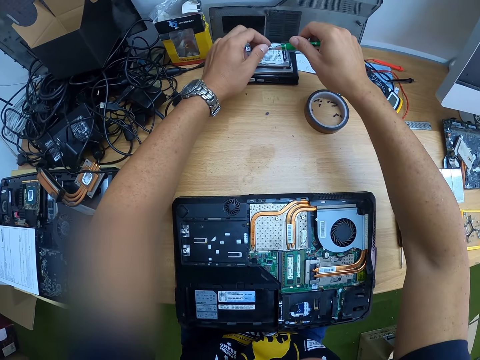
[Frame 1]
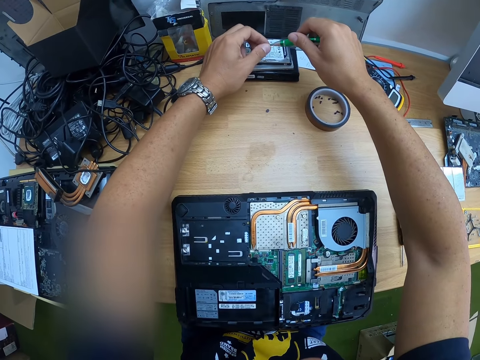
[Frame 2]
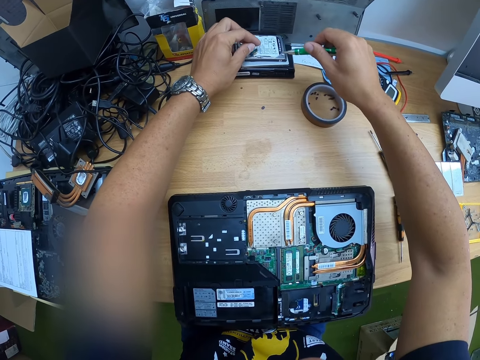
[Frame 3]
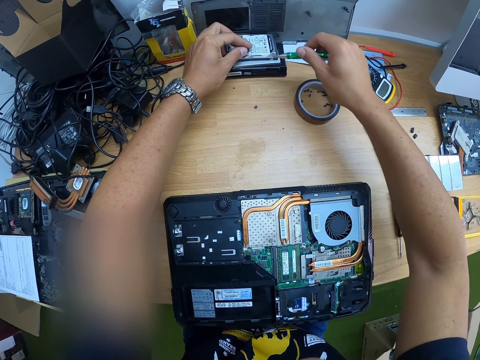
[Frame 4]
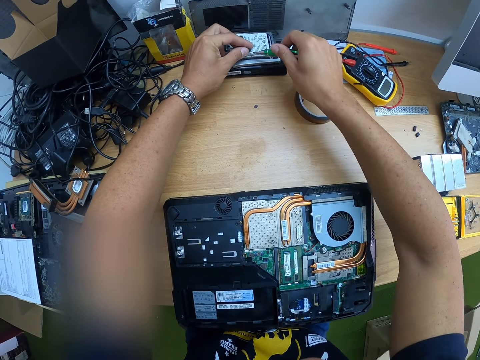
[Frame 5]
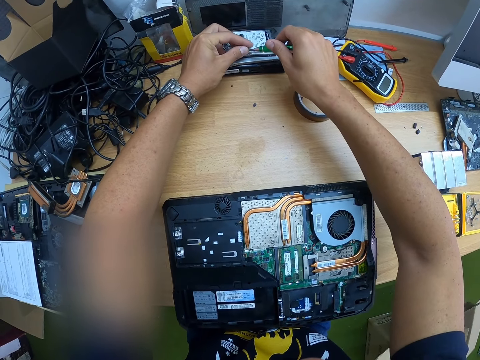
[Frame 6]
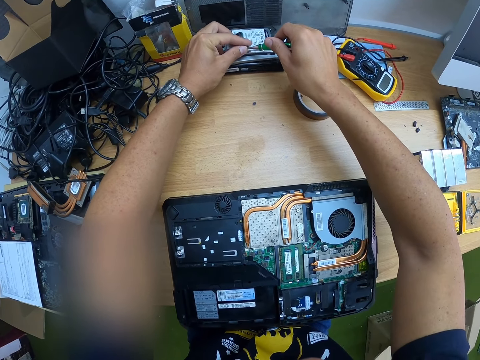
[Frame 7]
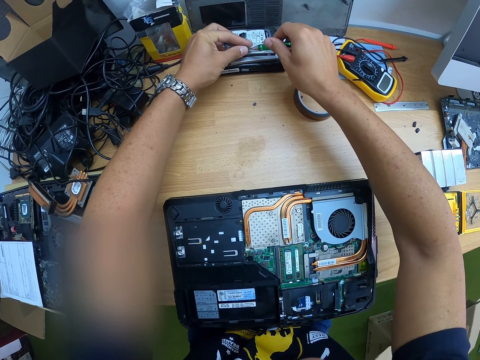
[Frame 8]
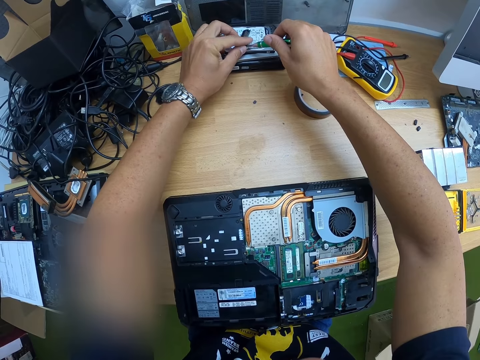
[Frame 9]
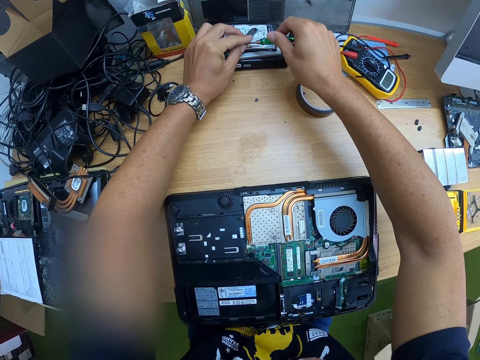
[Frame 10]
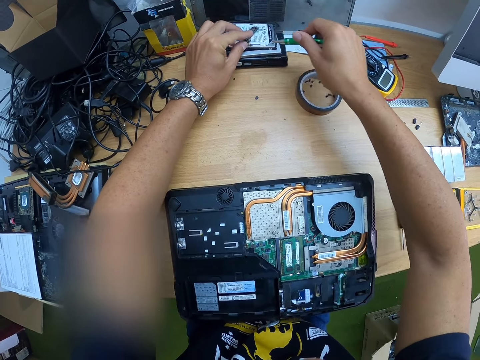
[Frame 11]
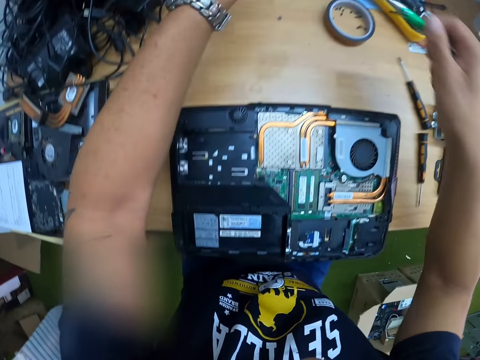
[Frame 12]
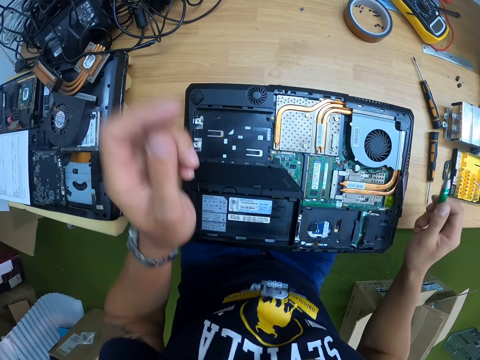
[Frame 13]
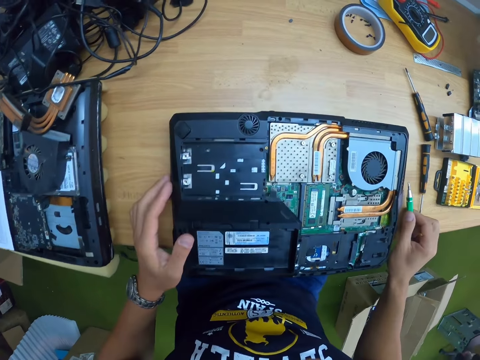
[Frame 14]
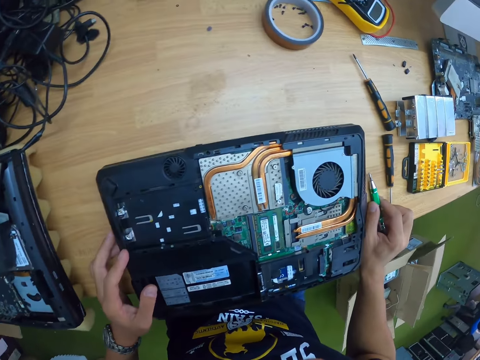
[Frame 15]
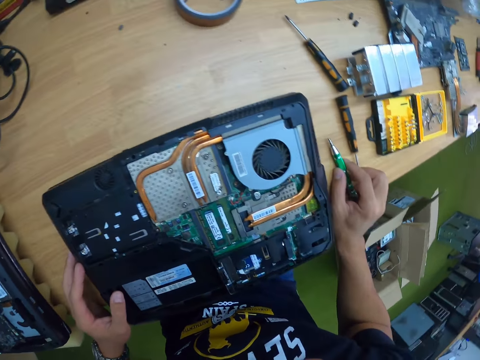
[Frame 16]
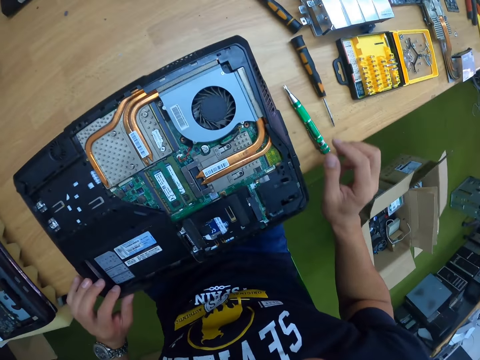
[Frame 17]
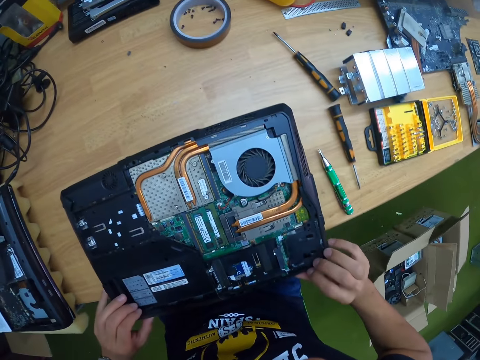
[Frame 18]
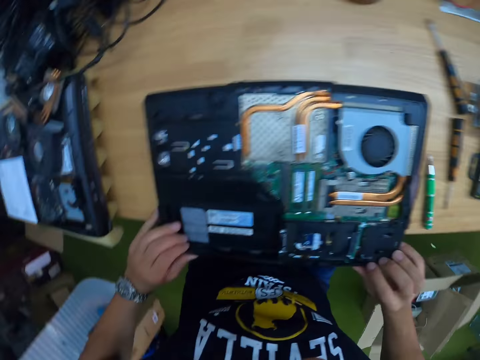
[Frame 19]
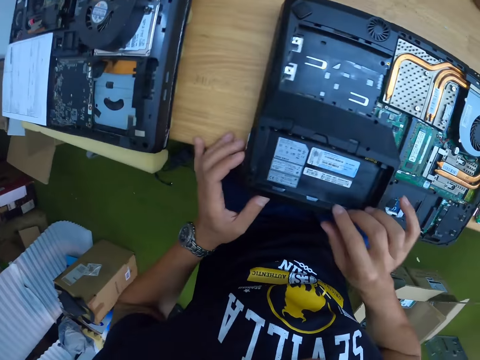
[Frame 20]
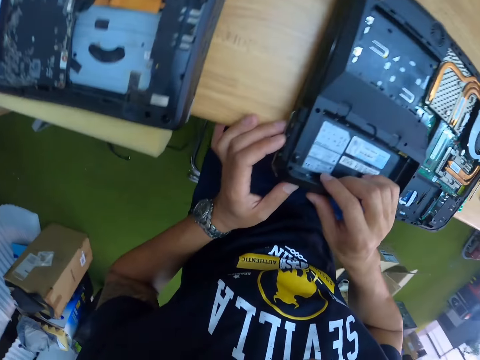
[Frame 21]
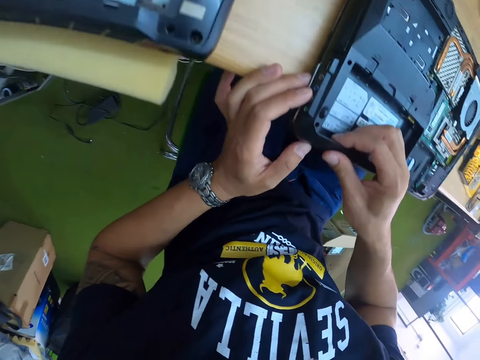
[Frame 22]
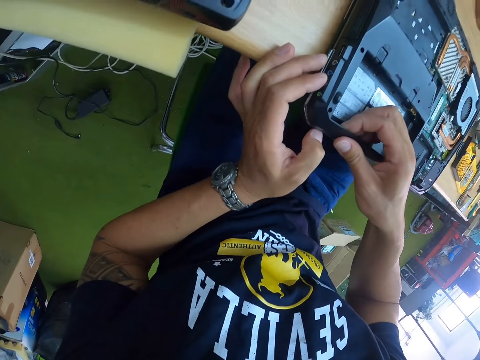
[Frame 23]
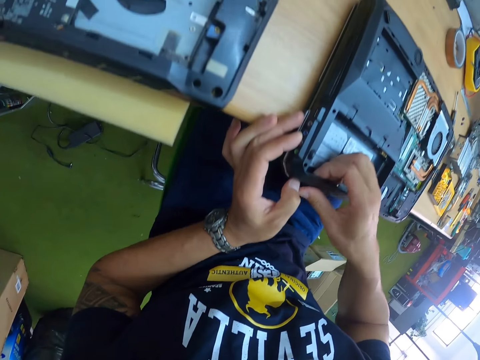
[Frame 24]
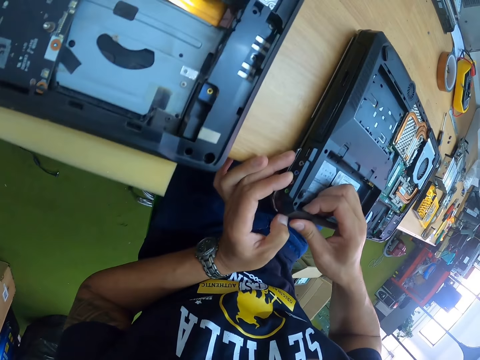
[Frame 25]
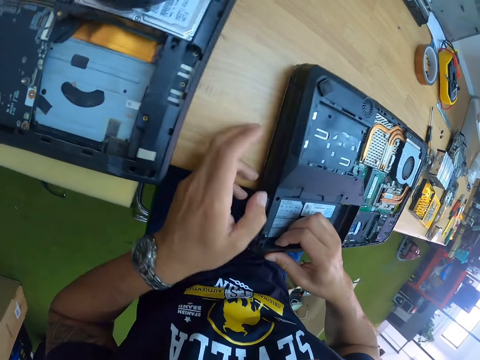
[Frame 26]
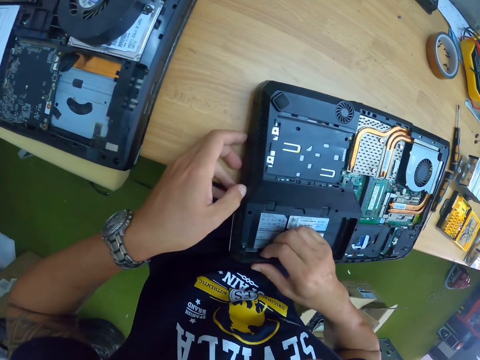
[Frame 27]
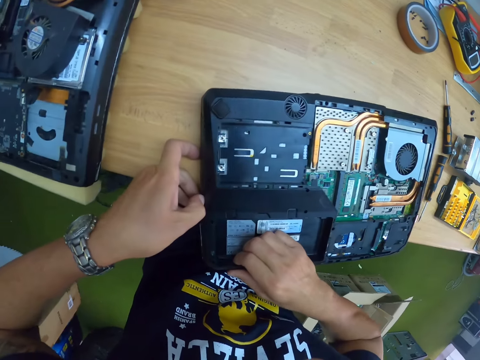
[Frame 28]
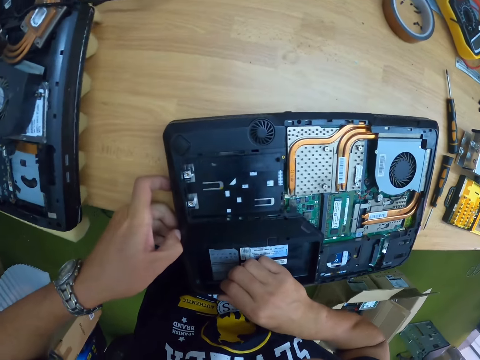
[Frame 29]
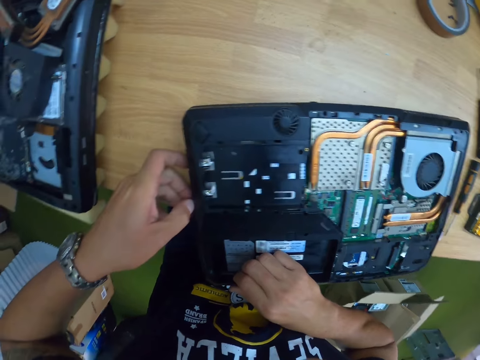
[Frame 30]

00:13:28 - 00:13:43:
The camera wearer removes the bolt from the tip of the green screwdriver with his left hand. He drops the bolt in his left hand on the panel on the hard disk. He places the screw in his left hand on the hard drive on the table. He places both hands on the table. He places the green screwdriver in his right hand on the table. He places both hands on the laptop. He pulls the laptop computer's bottom casing with both hands. He stares at the laptop and tries to open the laptop.

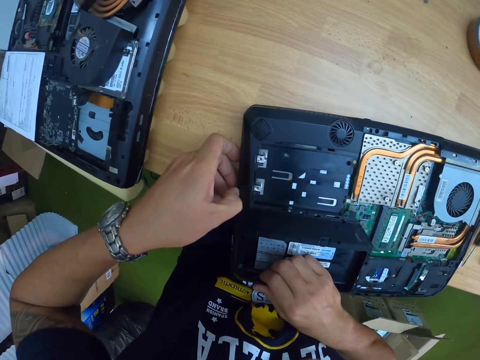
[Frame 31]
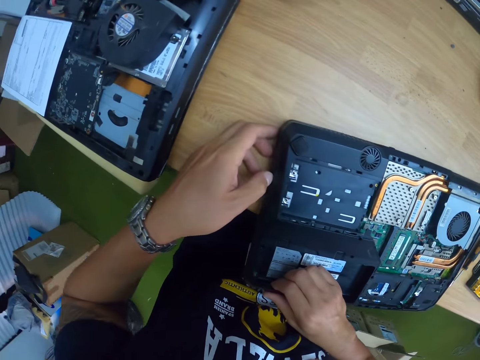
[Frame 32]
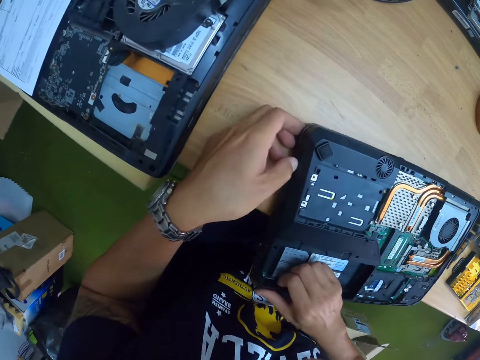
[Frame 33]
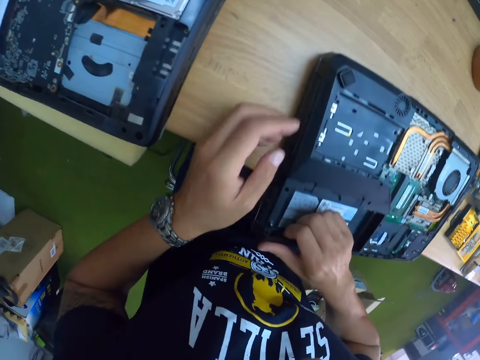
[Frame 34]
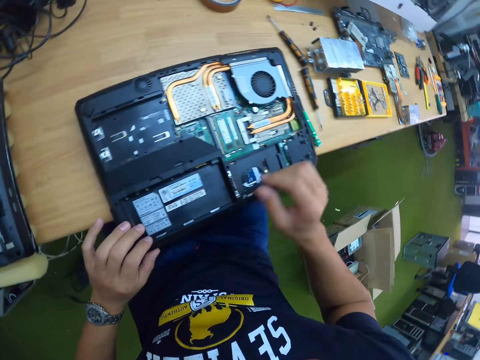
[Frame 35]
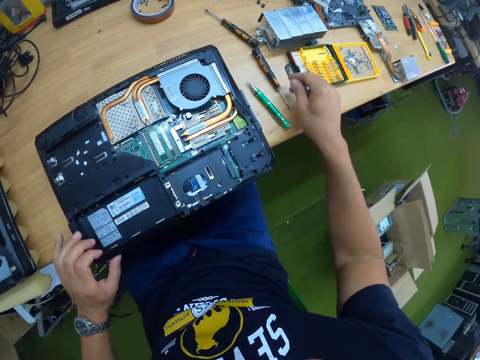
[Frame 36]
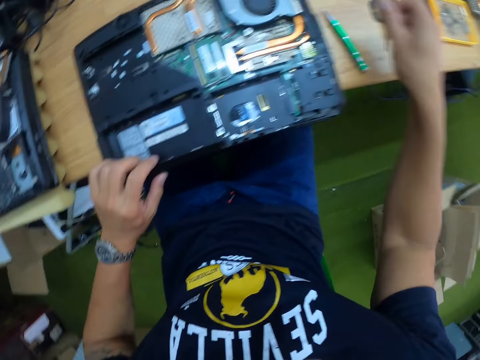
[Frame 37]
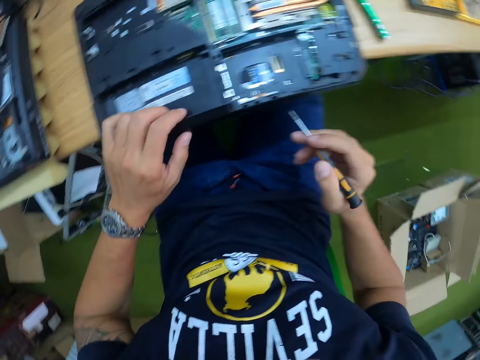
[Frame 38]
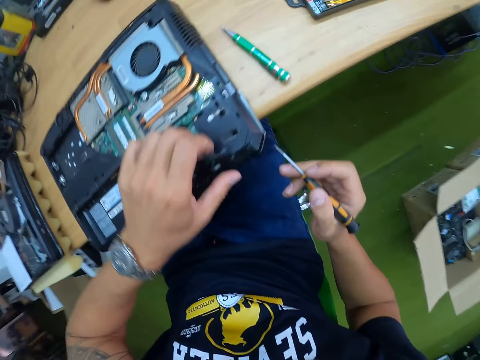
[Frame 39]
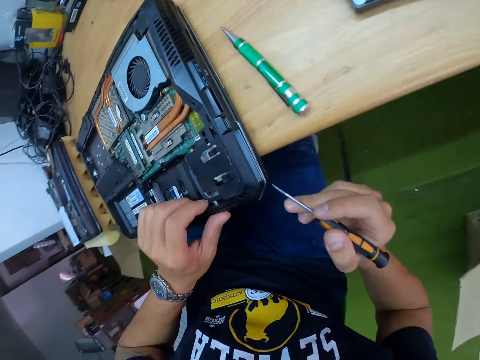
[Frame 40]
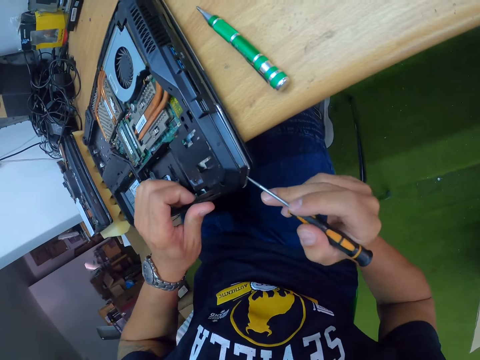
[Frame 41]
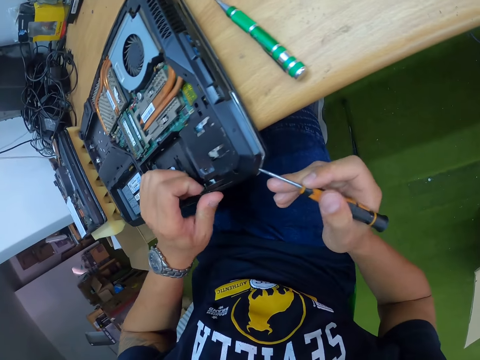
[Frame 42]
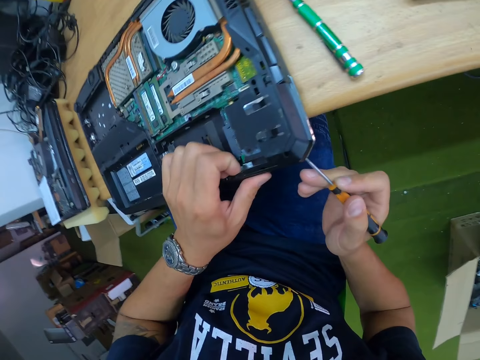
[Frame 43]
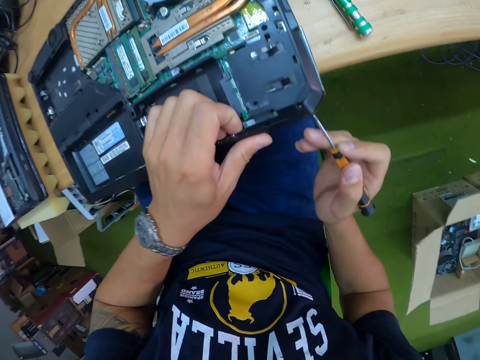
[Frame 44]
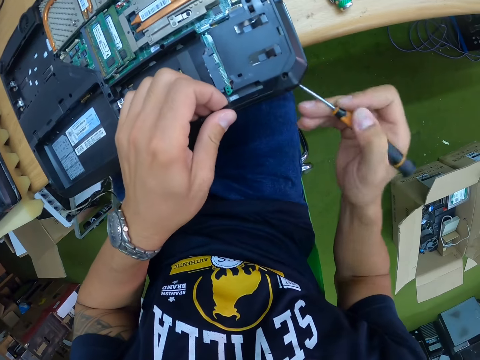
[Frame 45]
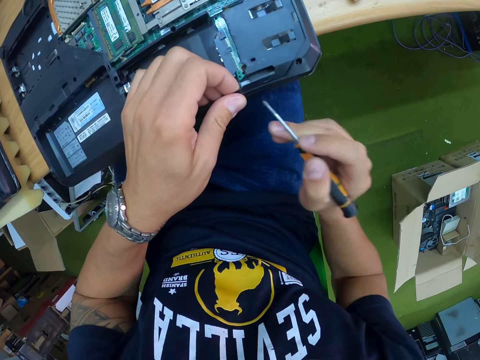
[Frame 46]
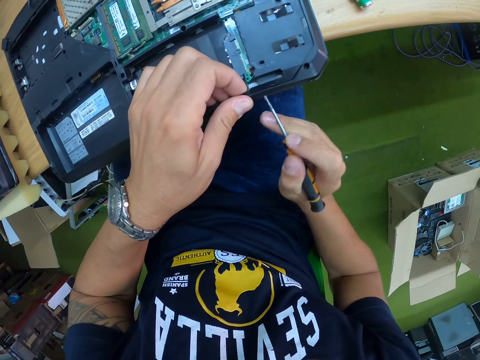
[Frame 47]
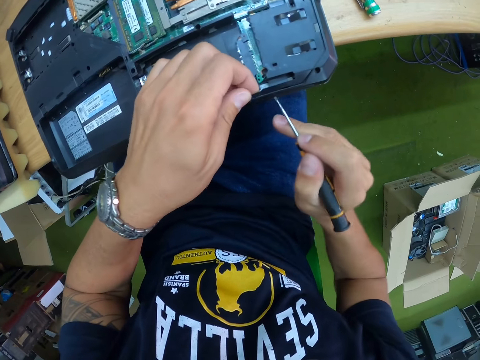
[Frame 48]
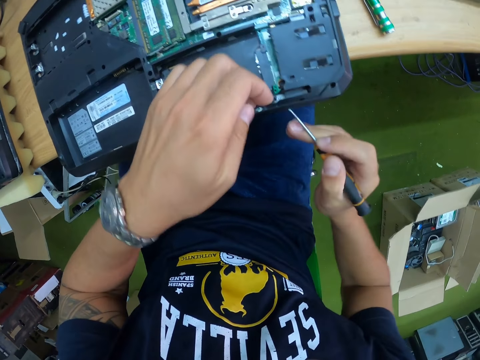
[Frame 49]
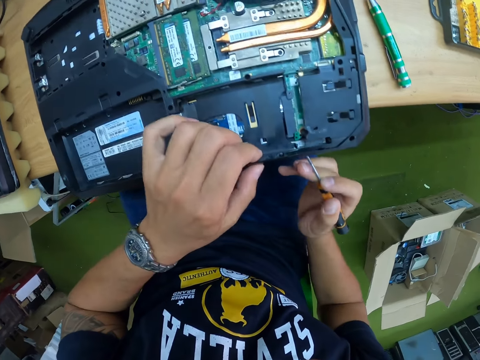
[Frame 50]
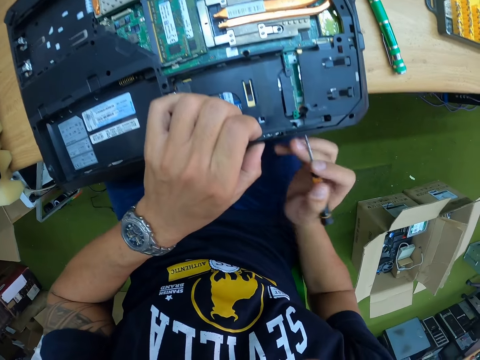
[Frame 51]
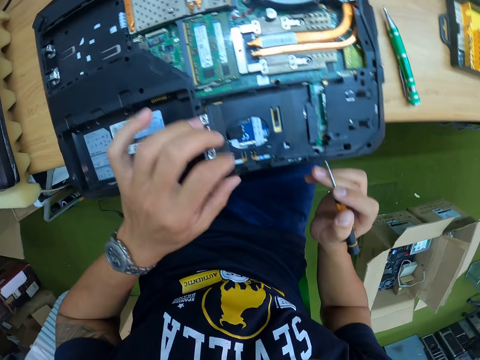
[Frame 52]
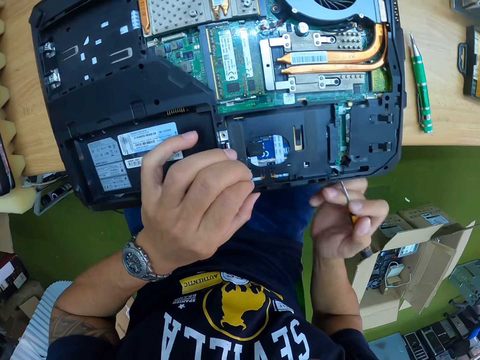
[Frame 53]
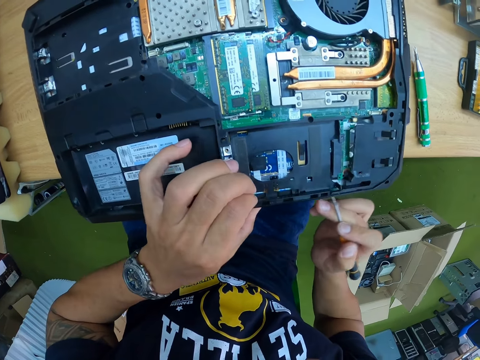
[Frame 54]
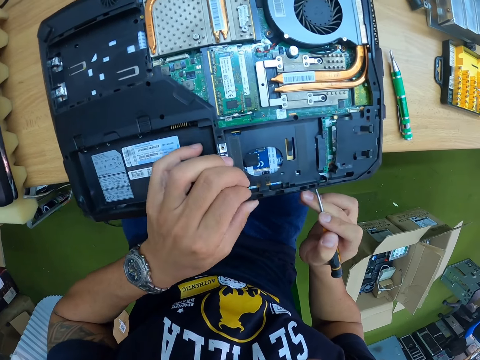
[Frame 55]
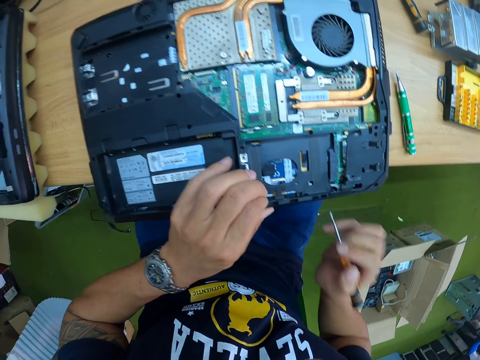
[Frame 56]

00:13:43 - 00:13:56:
The camera wearer picks a black screwdriver from the table with his right hand. He moves his hand on the laptop. He uses the black screwdriver in his right hand on the laptop computer bottom casing to open the laptop.
